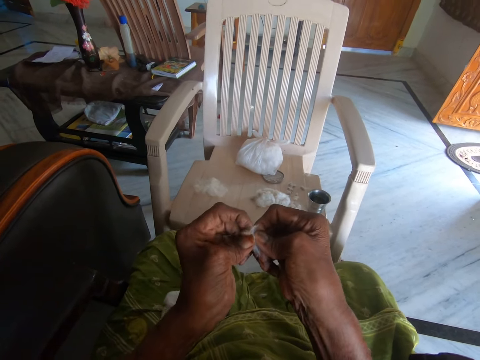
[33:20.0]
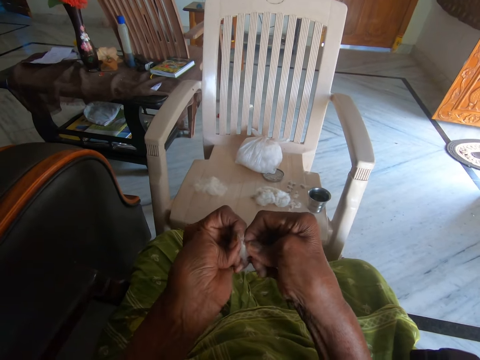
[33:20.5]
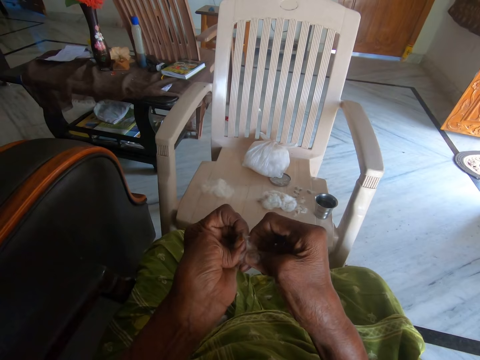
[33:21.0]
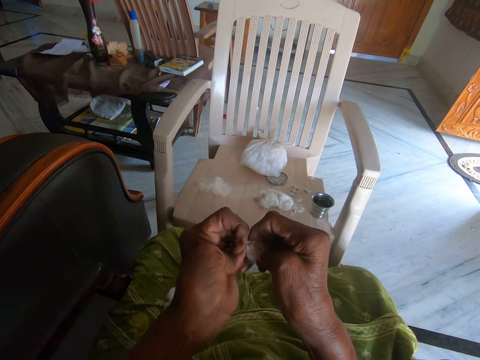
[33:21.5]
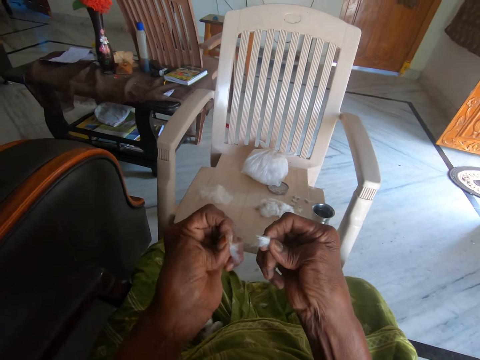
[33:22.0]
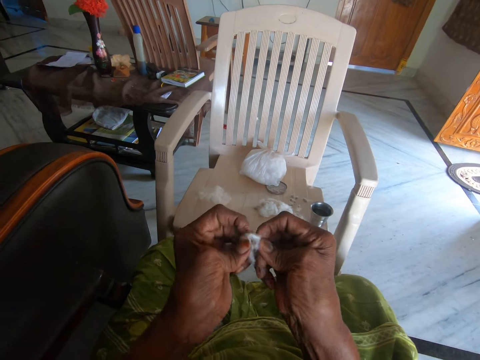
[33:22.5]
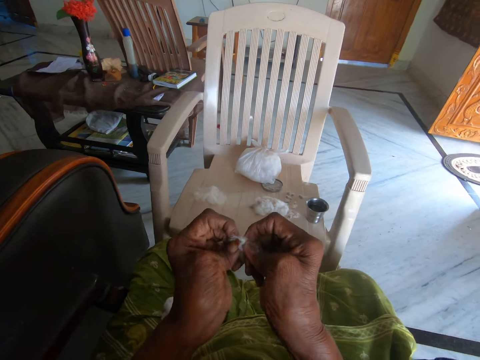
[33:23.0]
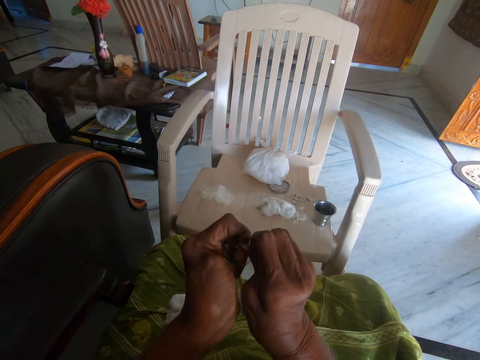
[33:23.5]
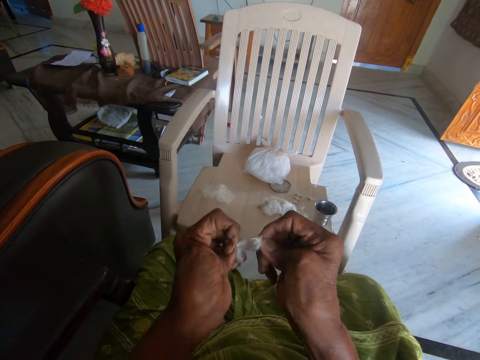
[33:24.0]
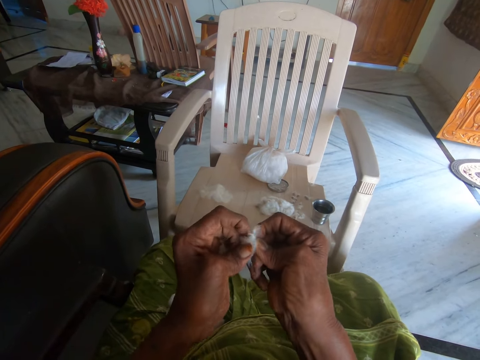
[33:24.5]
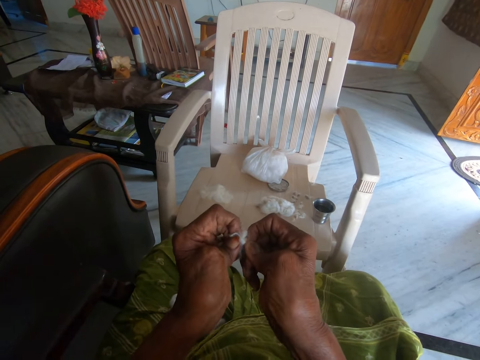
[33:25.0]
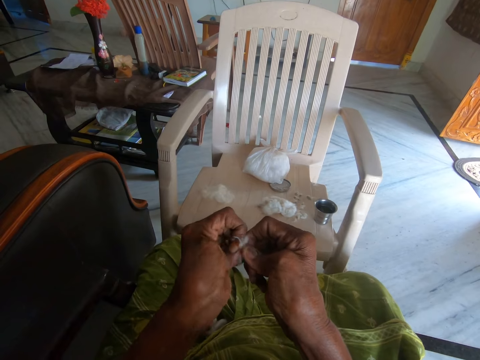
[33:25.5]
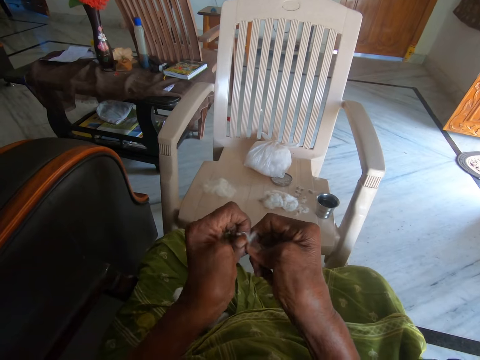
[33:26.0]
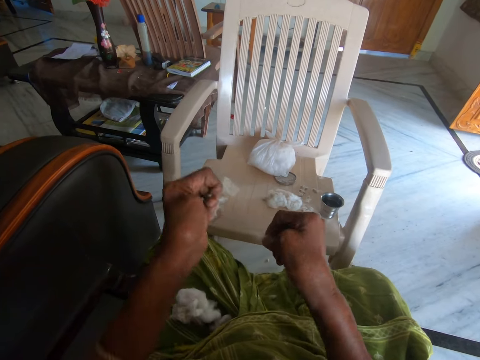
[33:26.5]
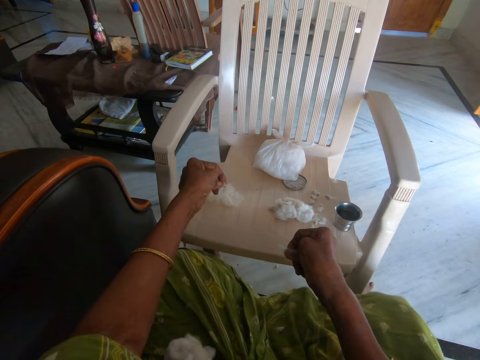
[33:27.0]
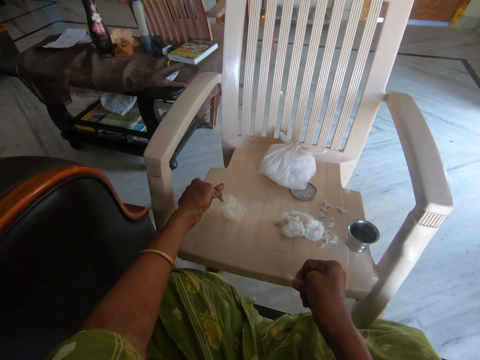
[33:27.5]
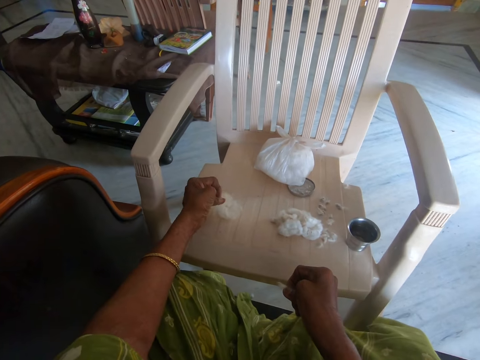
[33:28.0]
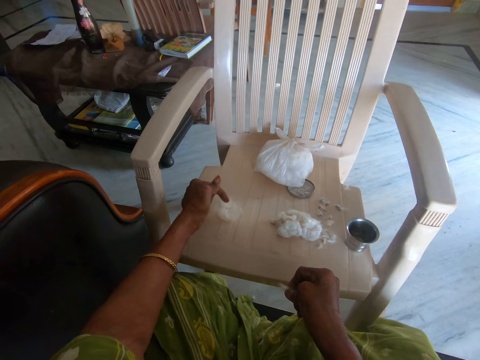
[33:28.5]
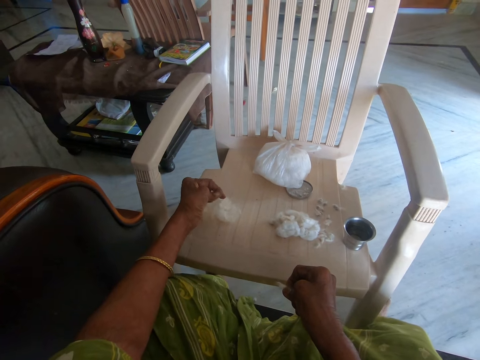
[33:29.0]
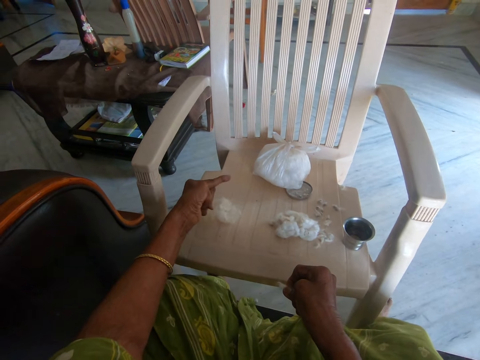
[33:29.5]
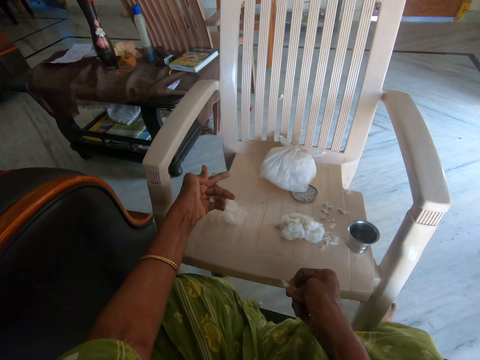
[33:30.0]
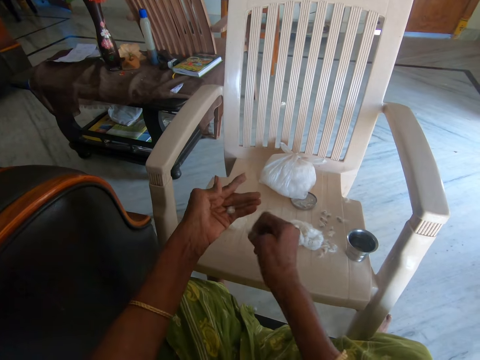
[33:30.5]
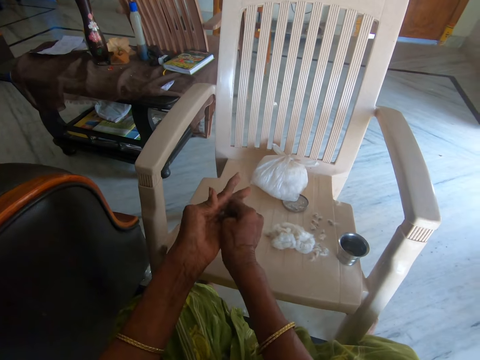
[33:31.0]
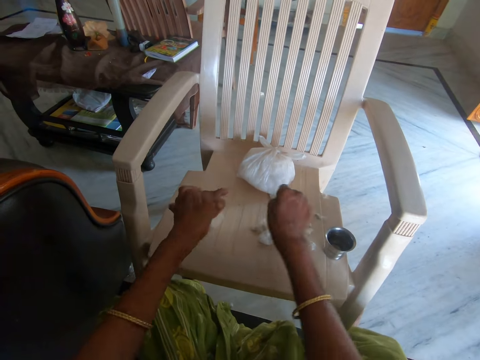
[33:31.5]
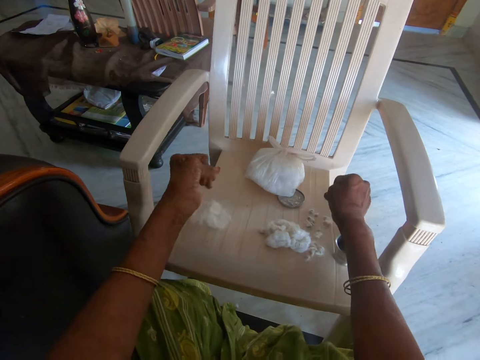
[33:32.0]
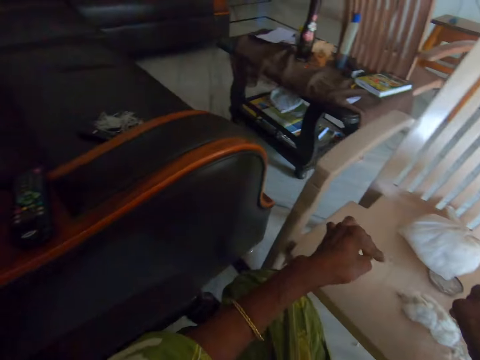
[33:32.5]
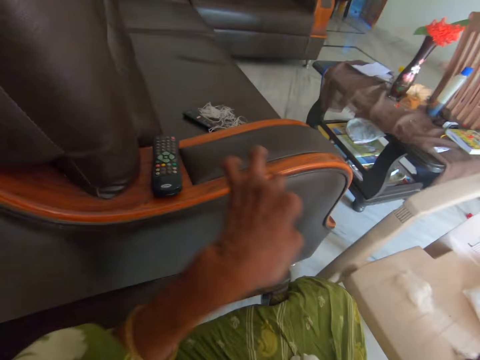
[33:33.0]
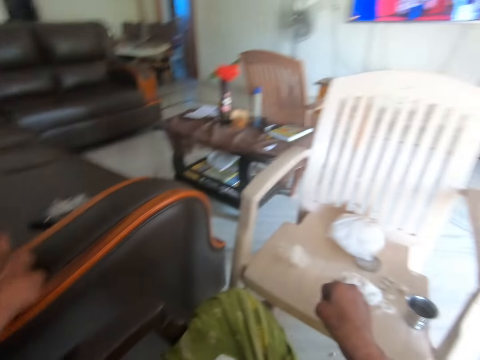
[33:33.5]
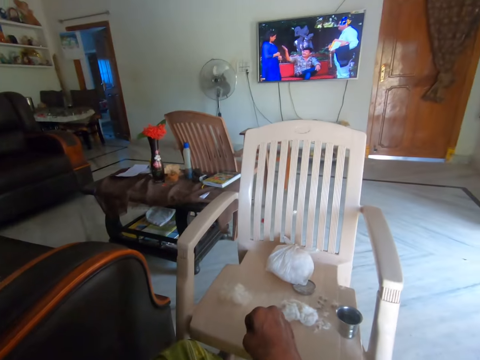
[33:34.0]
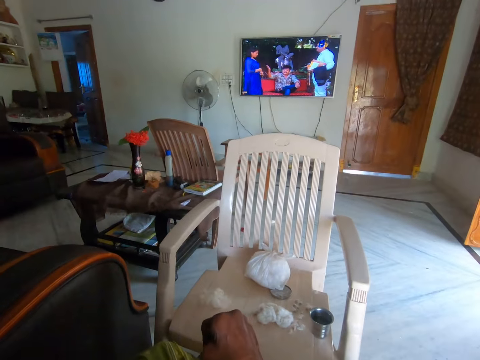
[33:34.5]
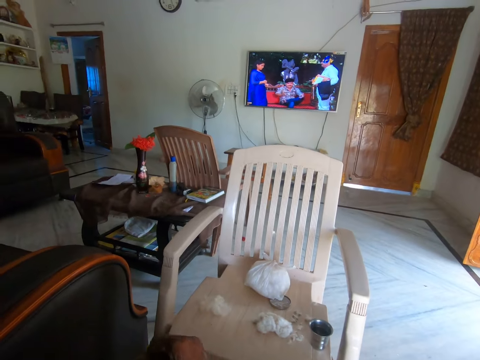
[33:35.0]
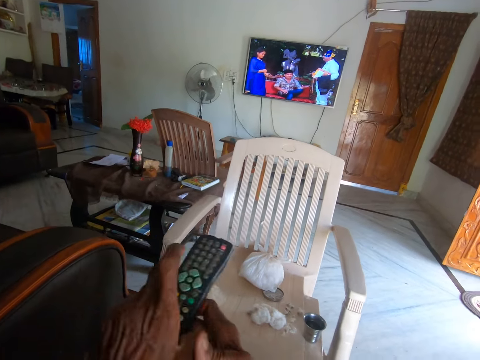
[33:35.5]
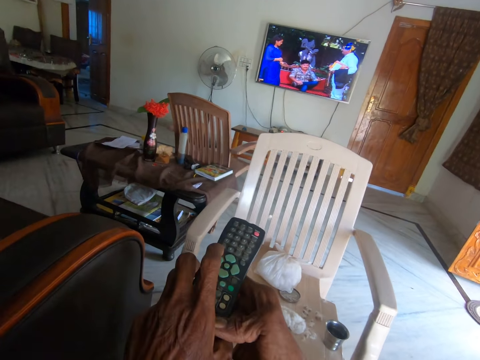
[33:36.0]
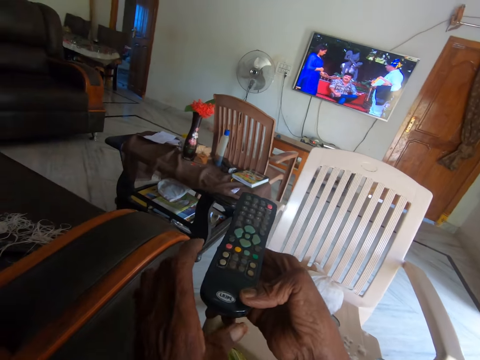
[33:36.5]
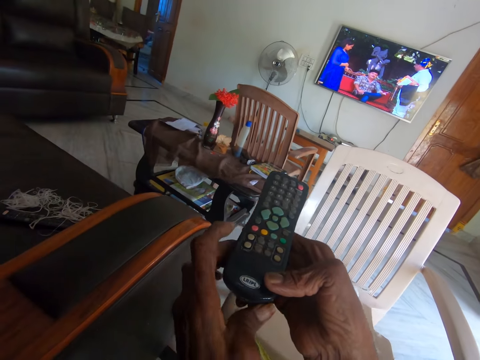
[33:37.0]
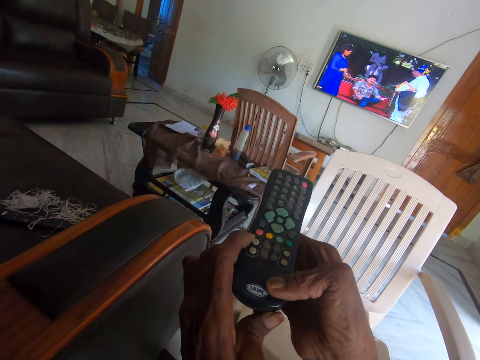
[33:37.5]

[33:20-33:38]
The camera wearer drops small cotton wool on a chair. She removes the cotton from her left fingers. She picks a seed from her left hand. She rubs her left fingers together. She places the seed on a plastic chair. She picks up the remote control from the chair with her left hand. She looks at the television. She holds the remote with both hands.

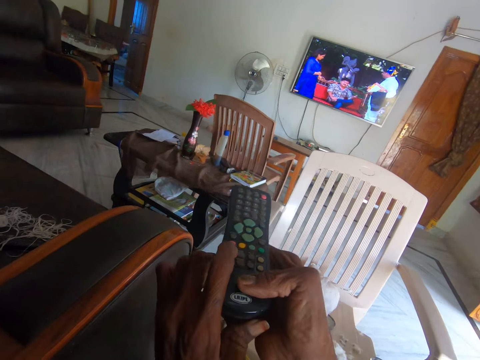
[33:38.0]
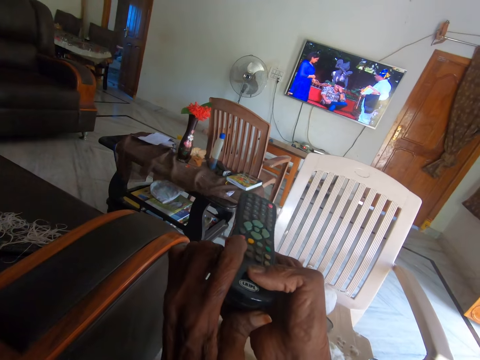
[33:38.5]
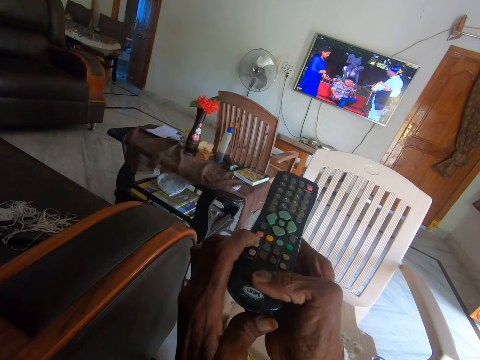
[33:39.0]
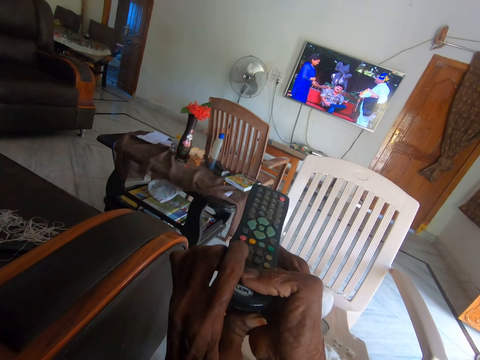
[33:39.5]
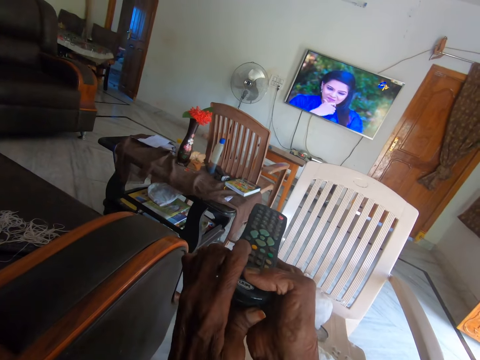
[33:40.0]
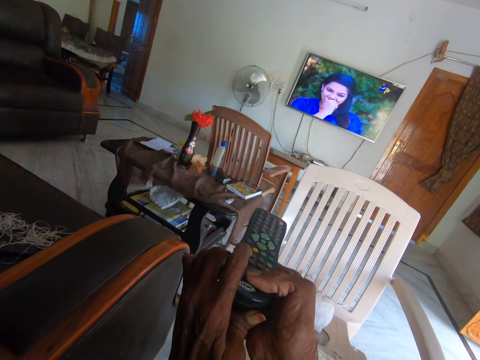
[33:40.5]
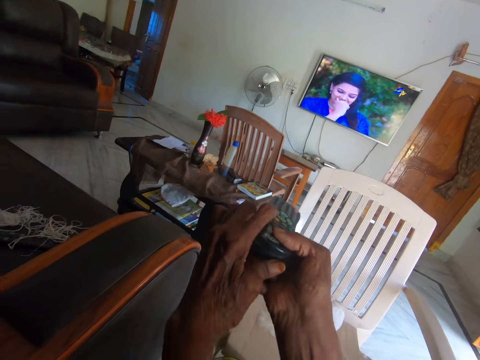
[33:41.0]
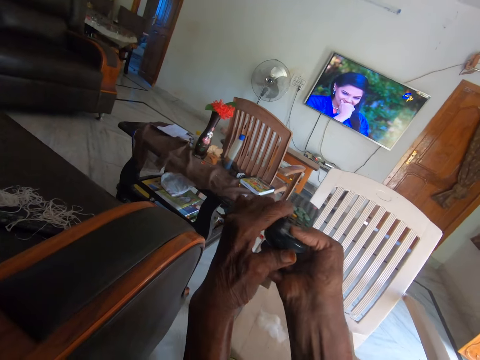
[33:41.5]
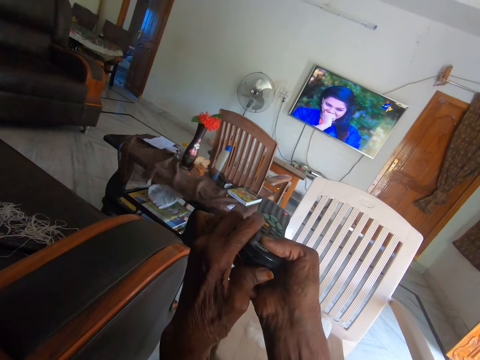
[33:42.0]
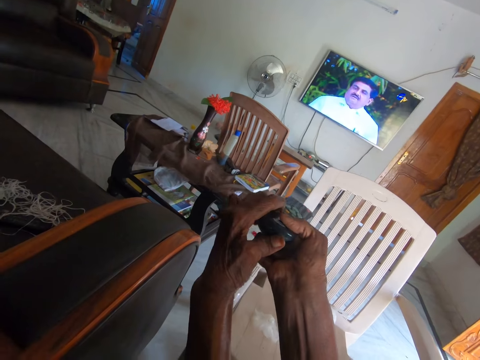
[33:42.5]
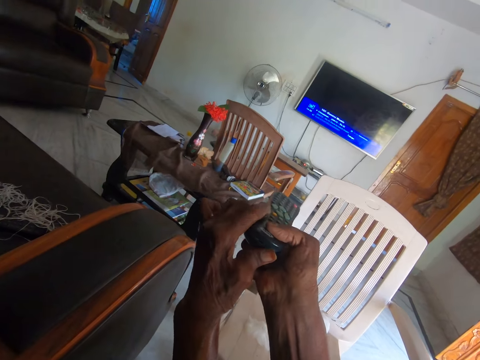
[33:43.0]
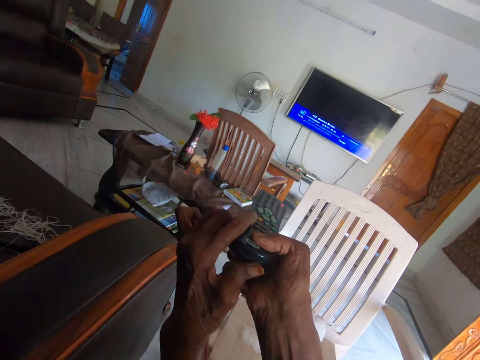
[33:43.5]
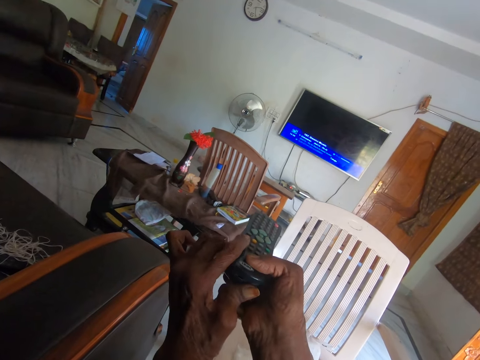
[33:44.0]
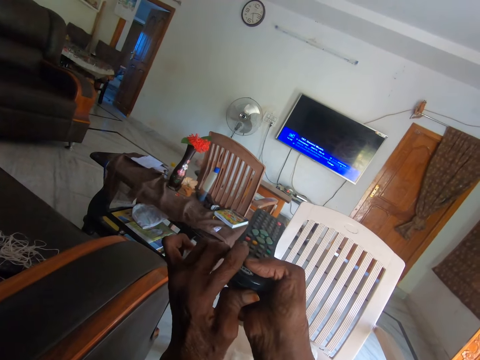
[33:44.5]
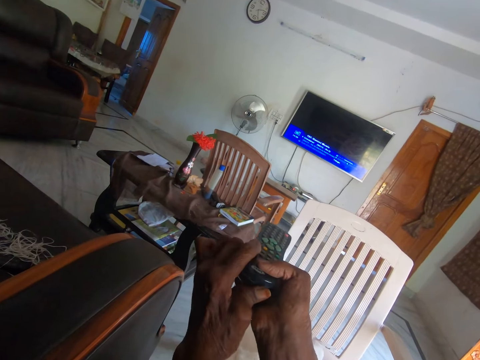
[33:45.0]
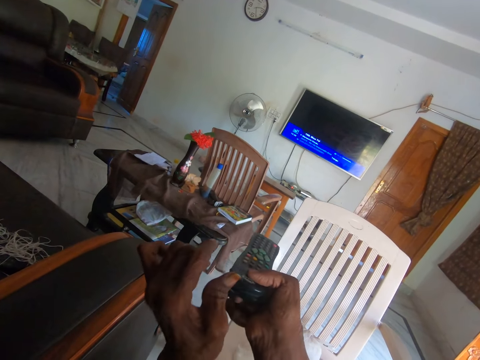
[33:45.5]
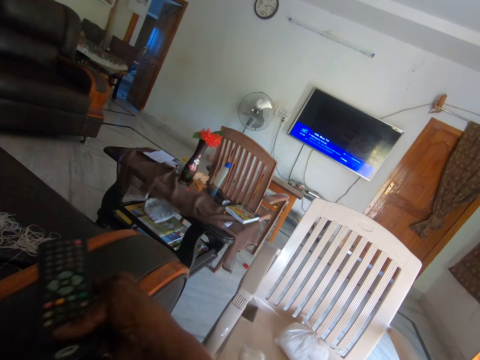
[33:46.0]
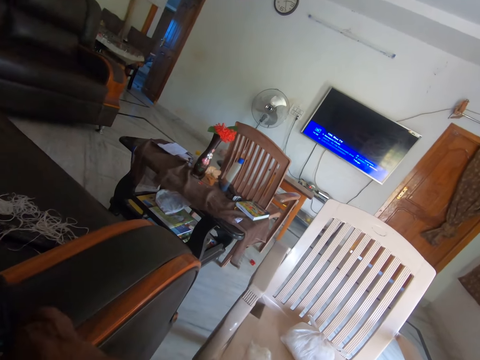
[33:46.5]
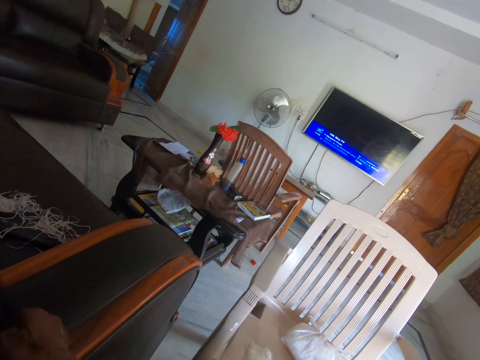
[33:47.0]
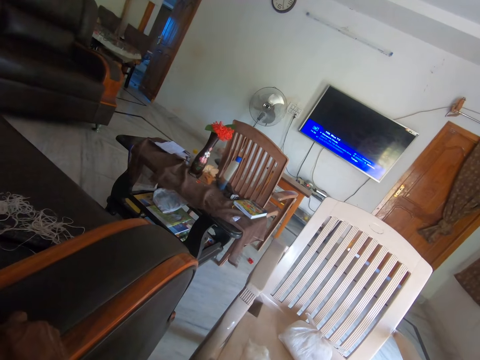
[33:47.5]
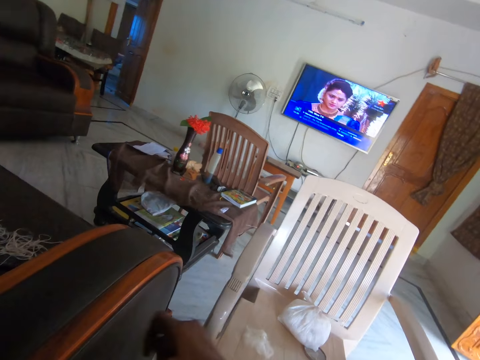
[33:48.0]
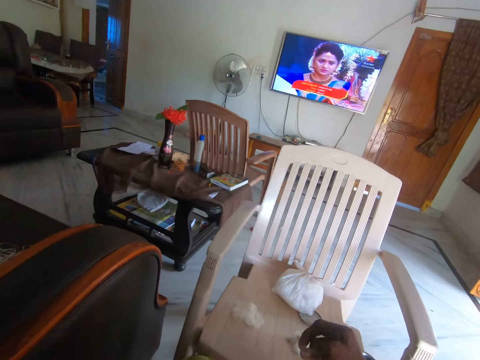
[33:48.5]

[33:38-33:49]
The camera wearer presses the remote with her left hand. She drops the remote with her right hand on a seat.
